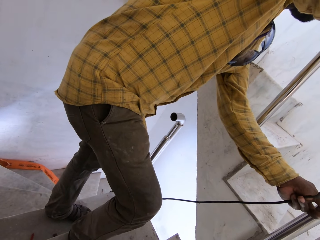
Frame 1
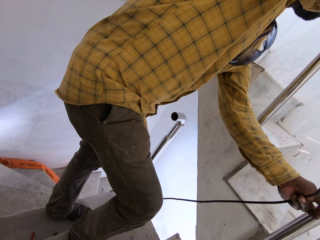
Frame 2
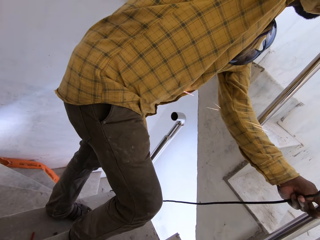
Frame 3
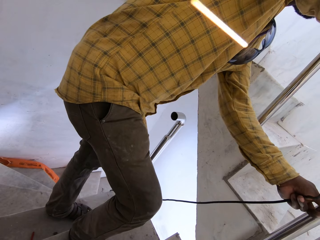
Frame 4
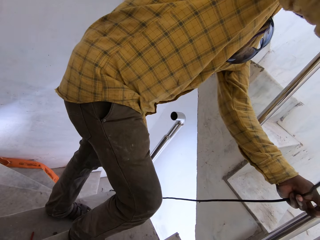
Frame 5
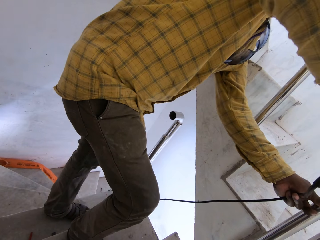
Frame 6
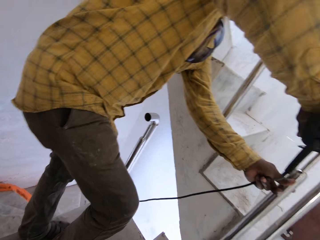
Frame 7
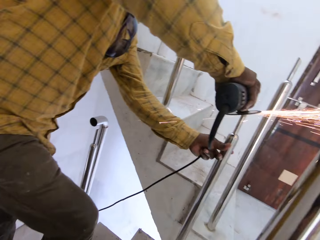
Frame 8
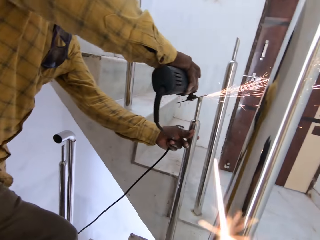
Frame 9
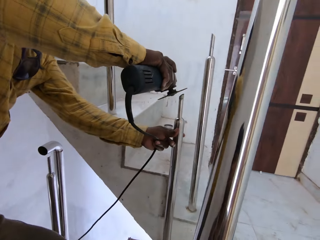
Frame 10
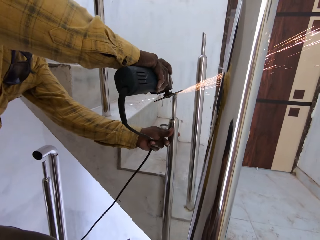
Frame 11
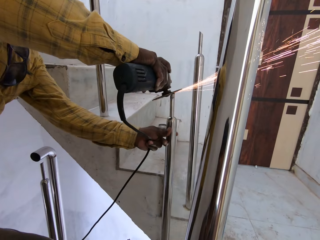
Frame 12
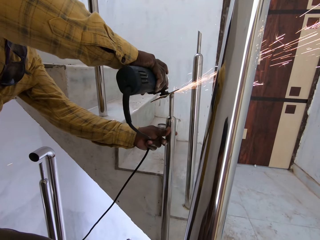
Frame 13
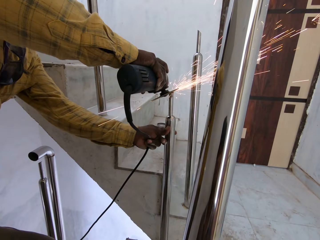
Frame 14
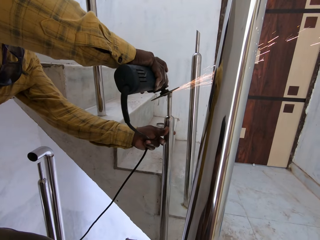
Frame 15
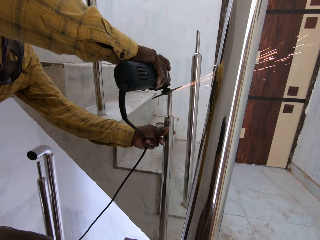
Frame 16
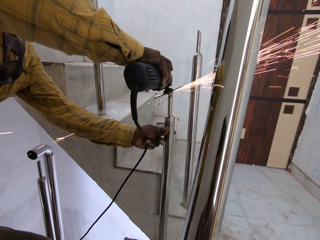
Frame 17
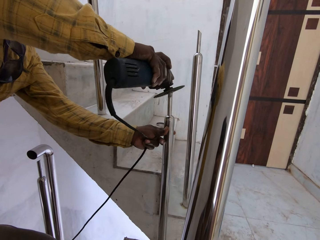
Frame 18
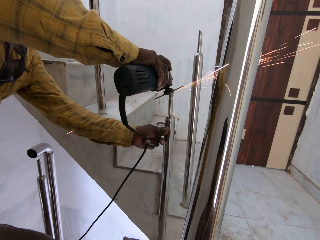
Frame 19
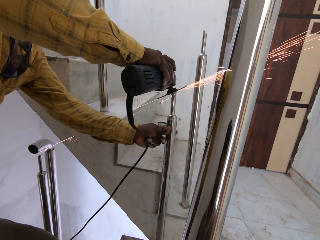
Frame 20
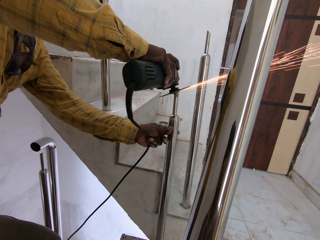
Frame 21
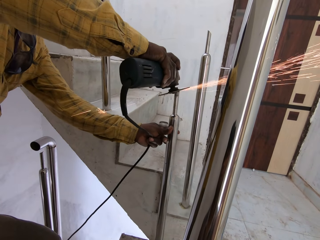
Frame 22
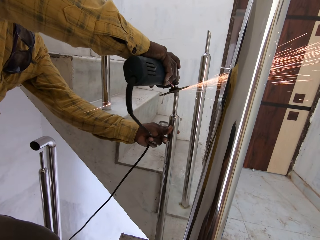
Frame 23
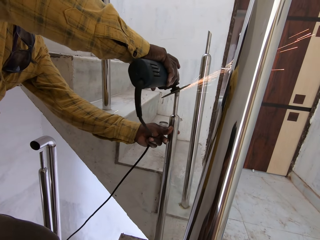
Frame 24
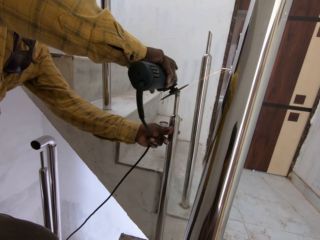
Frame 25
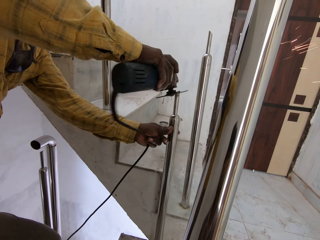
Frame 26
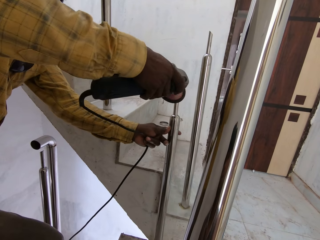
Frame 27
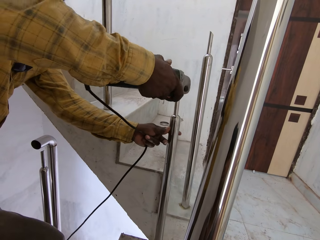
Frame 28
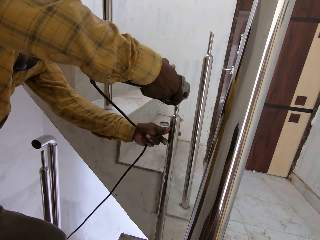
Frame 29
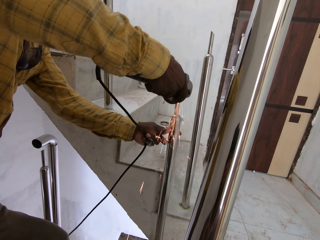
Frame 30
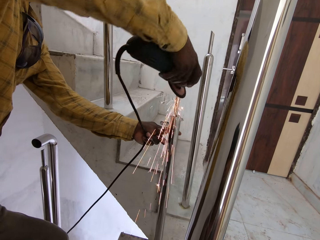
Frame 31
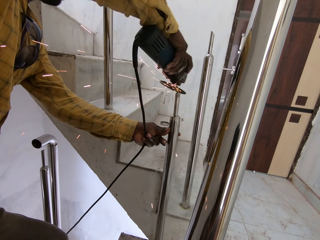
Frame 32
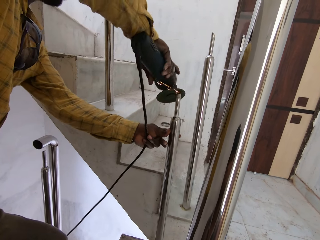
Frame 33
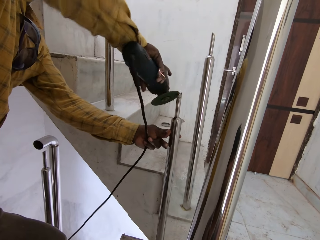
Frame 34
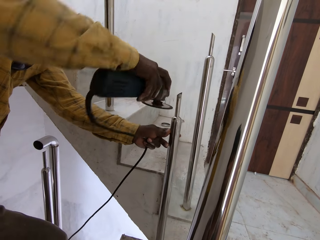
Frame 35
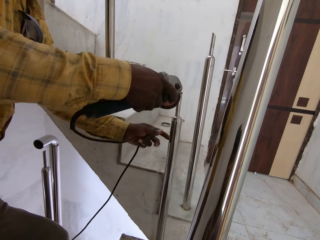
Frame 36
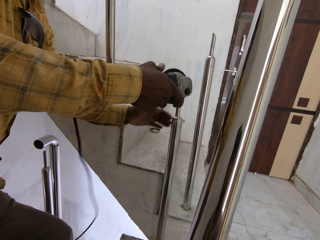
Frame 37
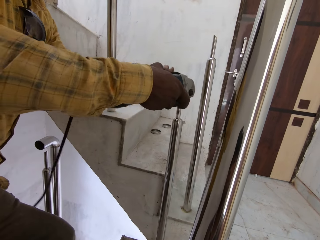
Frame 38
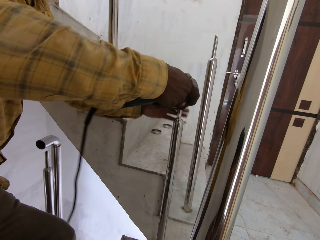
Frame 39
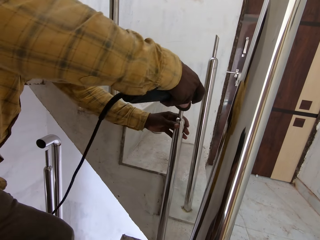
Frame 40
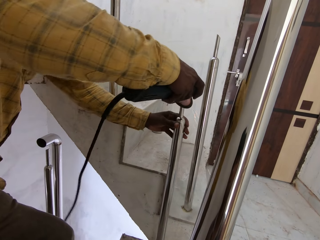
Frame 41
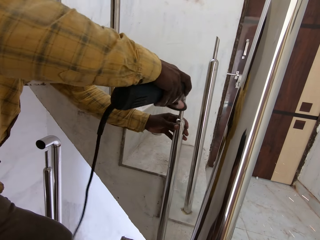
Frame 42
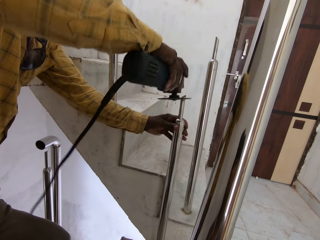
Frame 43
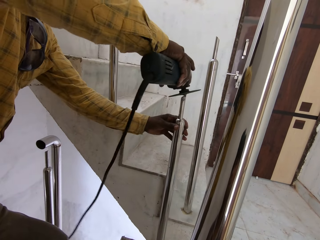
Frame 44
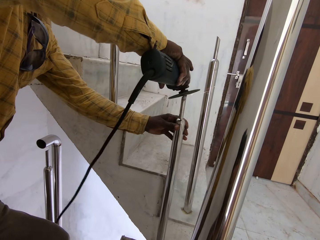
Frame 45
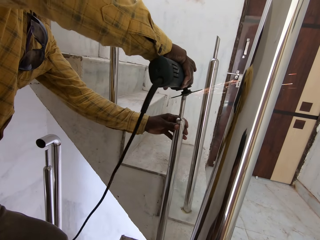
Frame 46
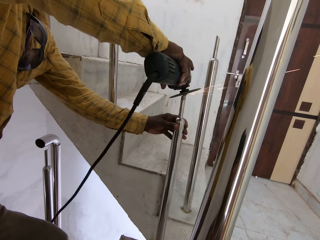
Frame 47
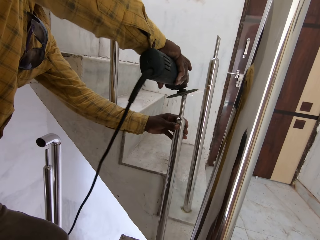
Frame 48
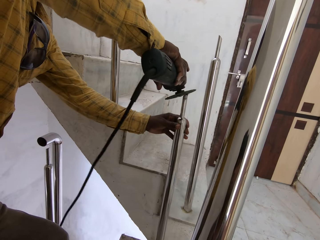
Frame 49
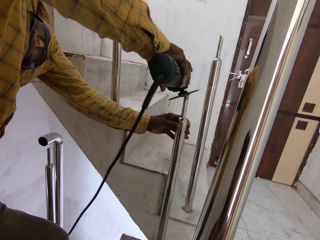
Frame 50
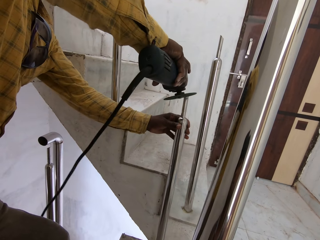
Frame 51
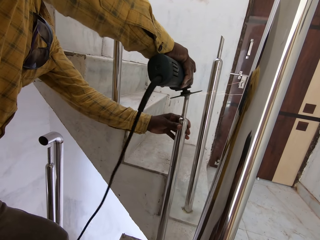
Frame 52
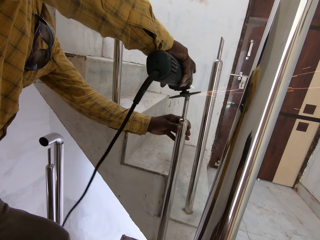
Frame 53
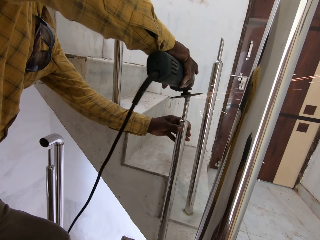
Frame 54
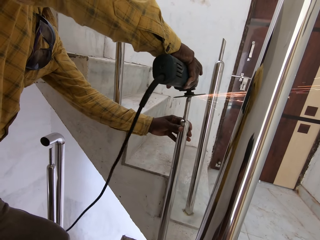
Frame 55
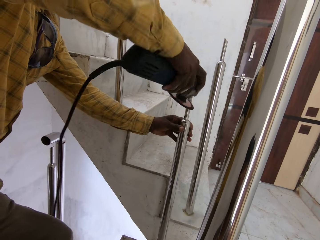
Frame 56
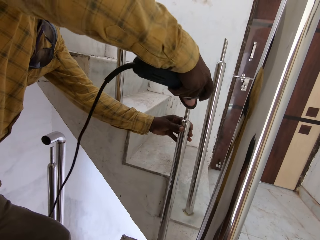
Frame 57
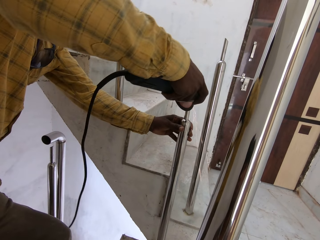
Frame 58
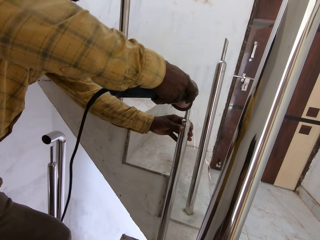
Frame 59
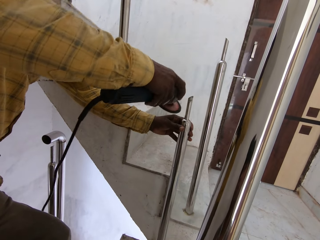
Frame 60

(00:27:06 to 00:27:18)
The man smoothens the rail support of the newel on the flight of stairs with the angle grinder in his right hand. The man holds the newel on the flight of stairs with his left hand.

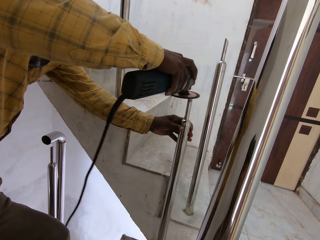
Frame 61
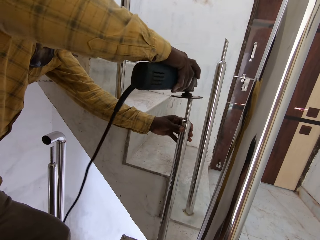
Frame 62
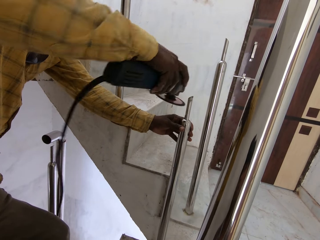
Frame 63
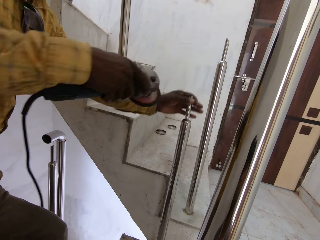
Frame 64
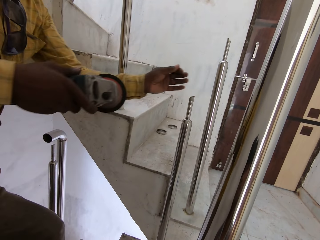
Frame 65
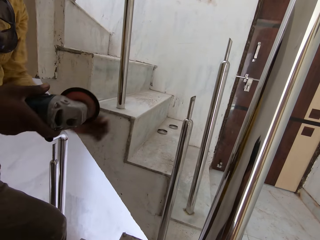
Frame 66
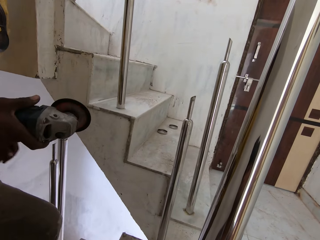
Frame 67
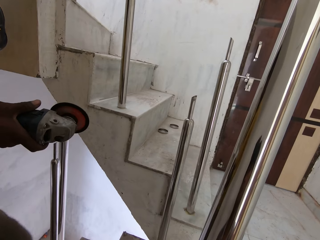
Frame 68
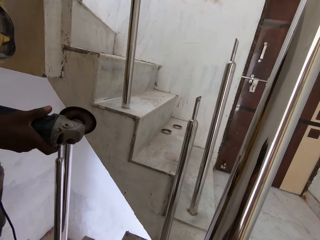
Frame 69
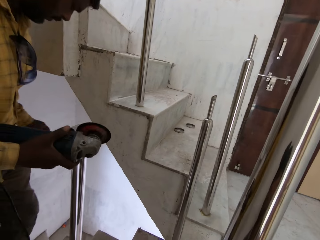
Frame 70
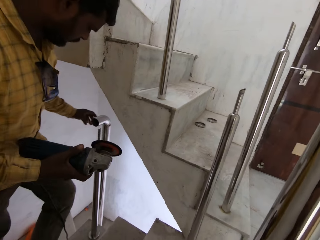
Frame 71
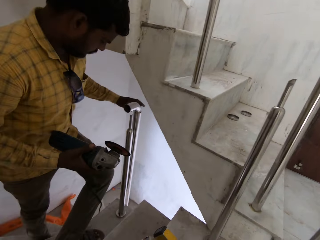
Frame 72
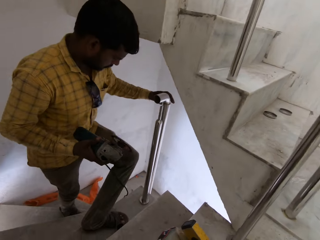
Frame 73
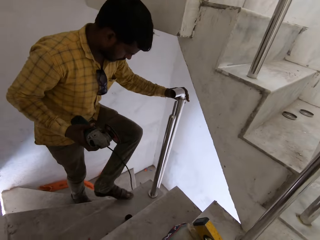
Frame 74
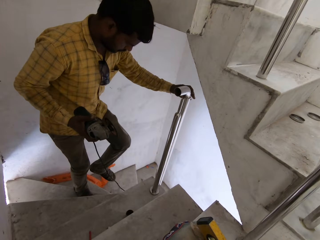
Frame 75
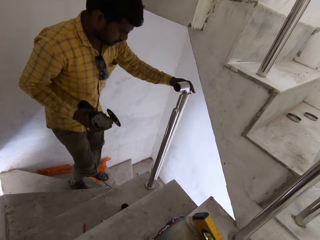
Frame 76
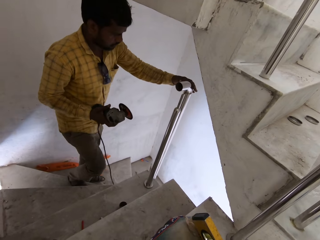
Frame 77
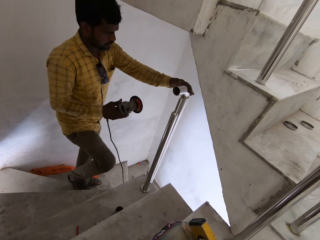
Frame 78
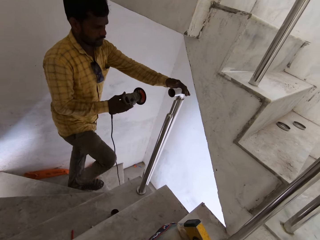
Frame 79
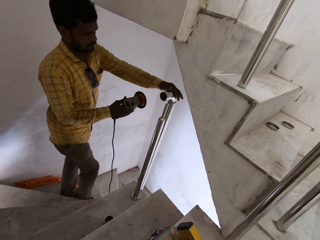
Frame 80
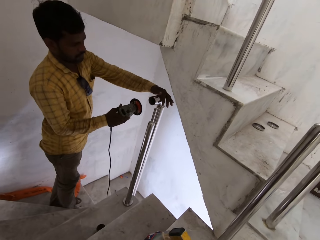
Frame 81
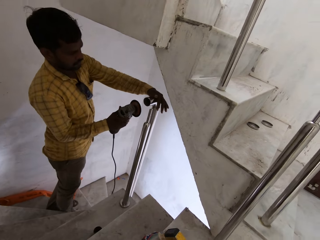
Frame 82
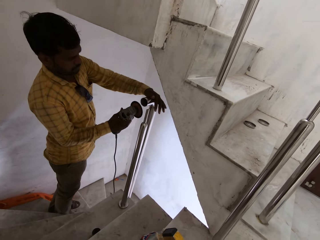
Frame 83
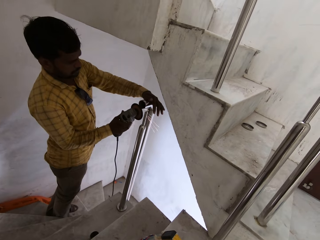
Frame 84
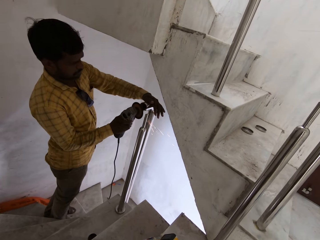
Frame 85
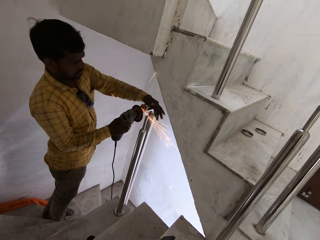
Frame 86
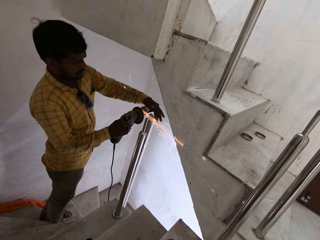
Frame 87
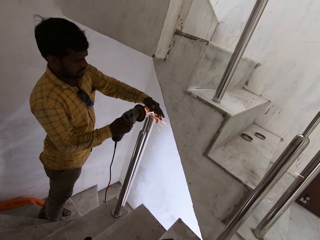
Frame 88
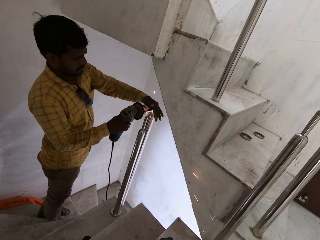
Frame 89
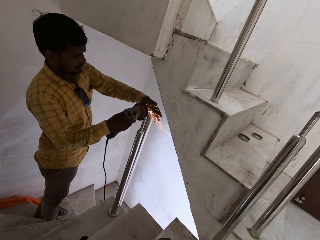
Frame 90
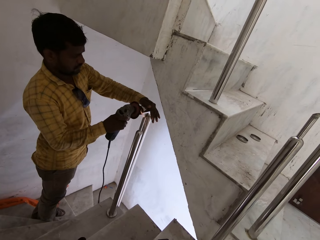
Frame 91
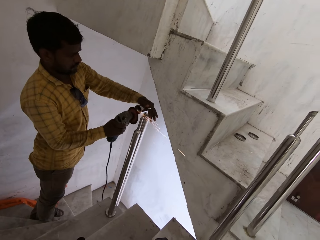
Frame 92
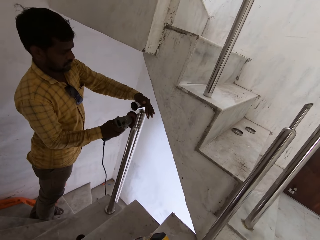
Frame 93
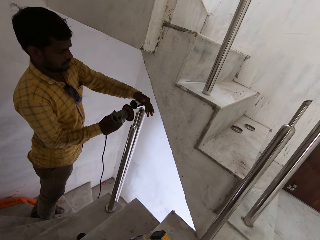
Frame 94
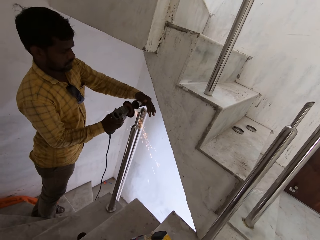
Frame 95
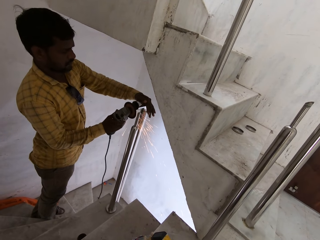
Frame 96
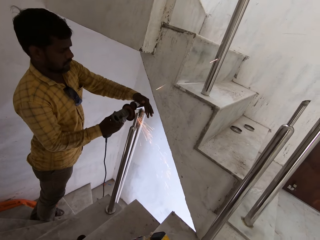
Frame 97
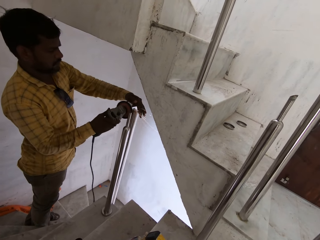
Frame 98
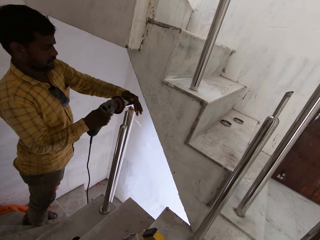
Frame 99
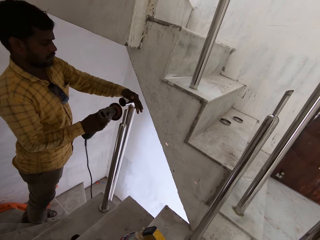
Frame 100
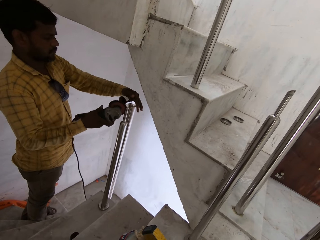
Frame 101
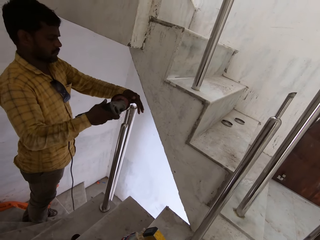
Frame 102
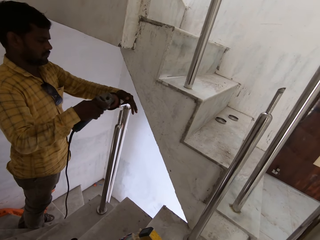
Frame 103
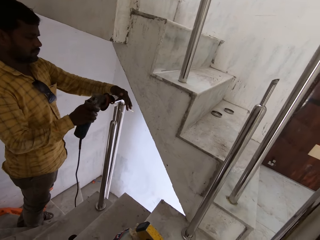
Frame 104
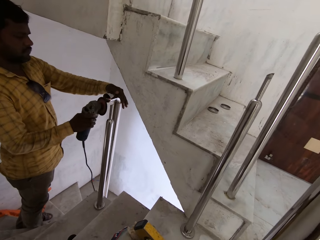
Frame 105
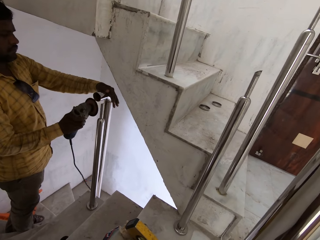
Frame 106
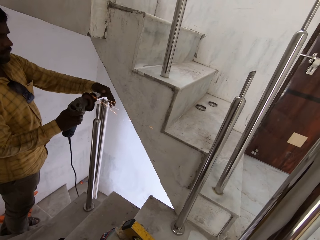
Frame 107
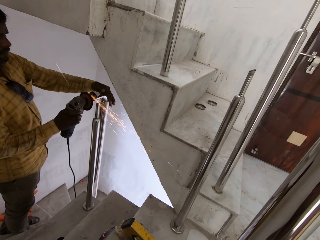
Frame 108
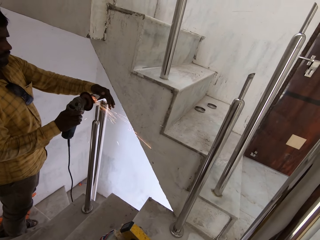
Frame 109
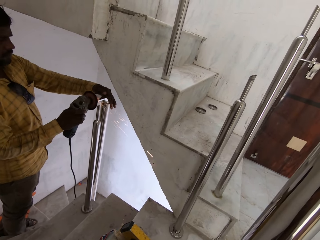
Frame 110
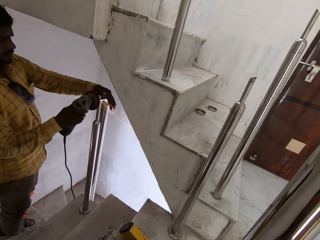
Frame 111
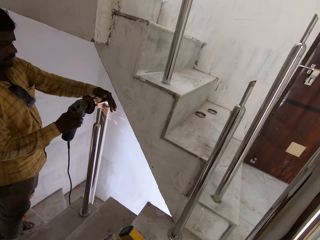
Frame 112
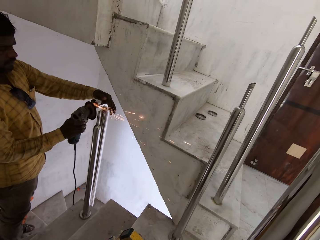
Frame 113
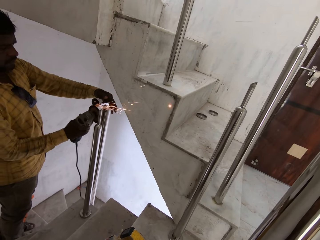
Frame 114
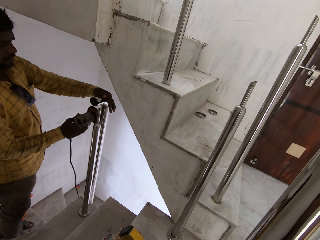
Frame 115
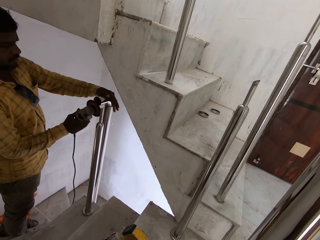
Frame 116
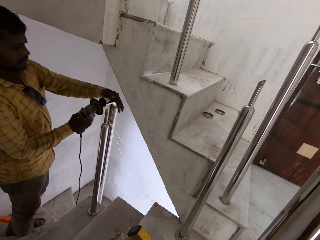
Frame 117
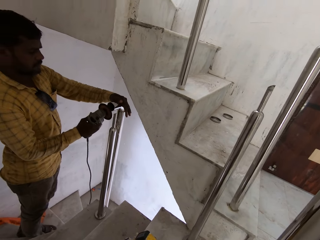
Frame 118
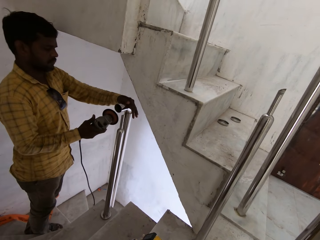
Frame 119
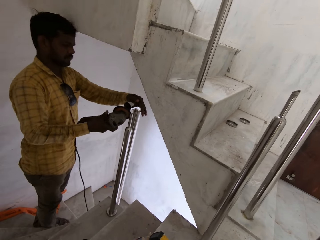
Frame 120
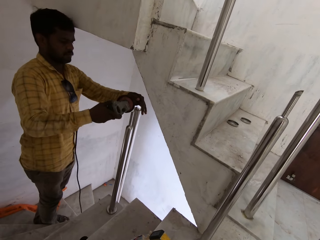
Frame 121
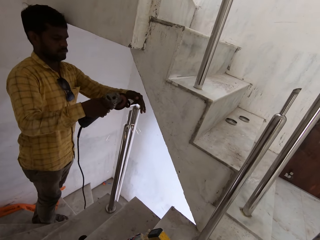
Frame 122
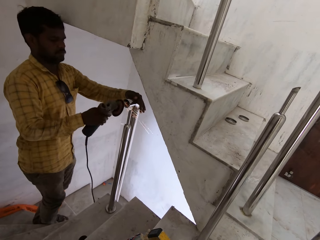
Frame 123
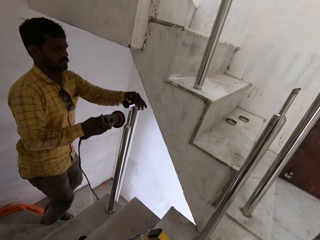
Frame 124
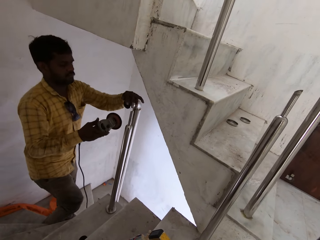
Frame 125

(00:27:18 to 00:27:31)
The man moves down the stairs. The man holds the baluster with his left hand. The man smoothens the baluster with the grinder in his right hand.
